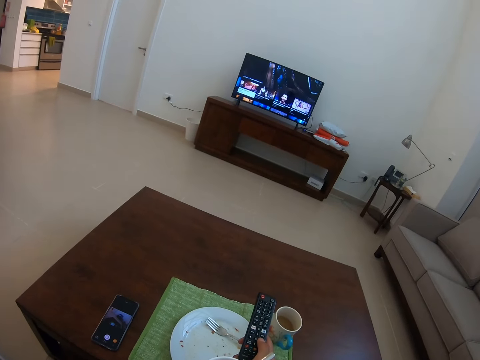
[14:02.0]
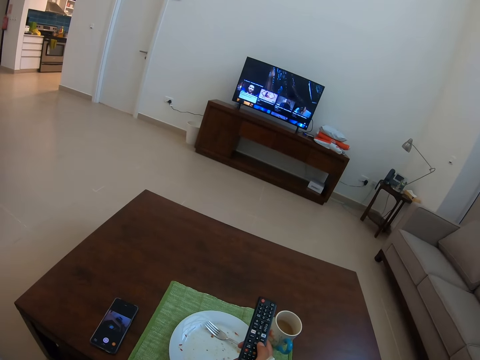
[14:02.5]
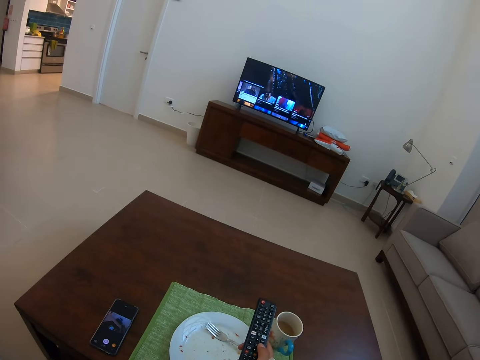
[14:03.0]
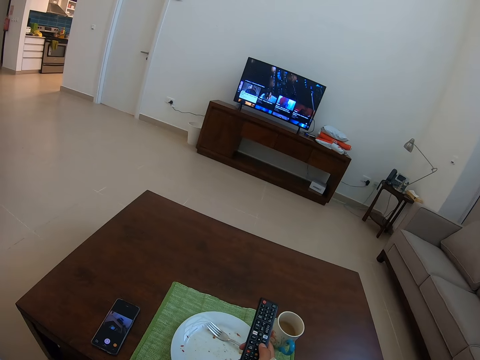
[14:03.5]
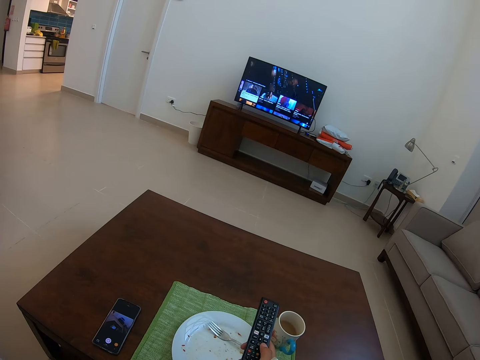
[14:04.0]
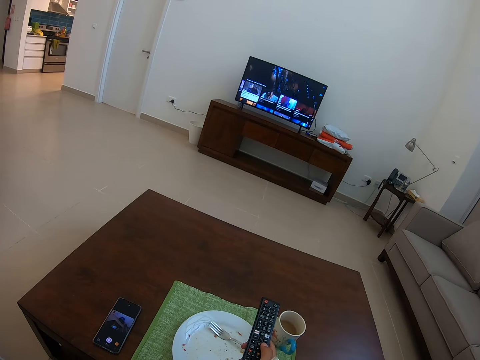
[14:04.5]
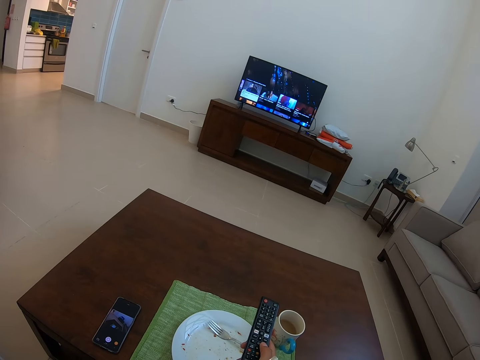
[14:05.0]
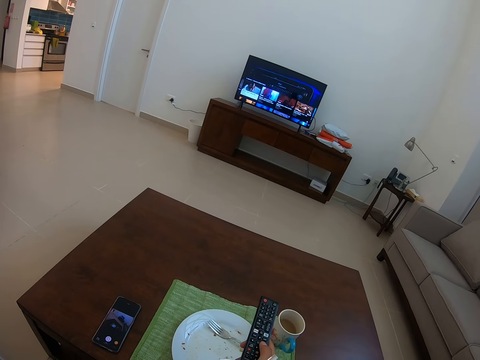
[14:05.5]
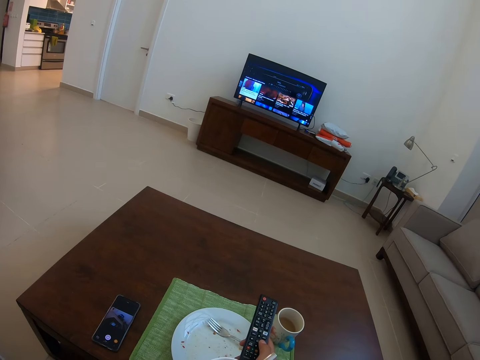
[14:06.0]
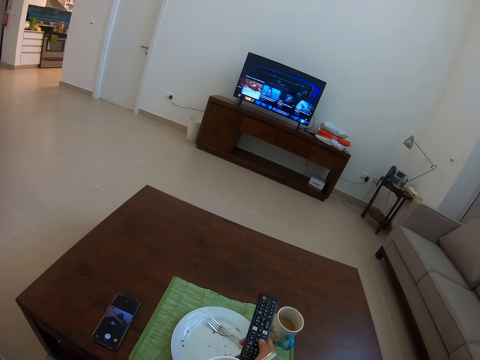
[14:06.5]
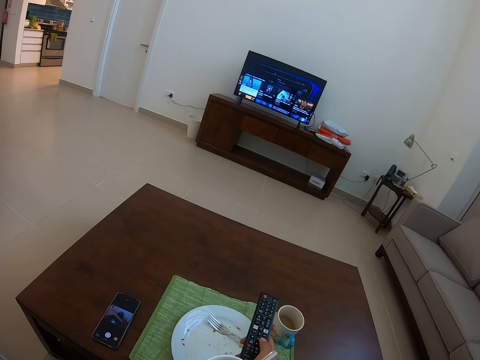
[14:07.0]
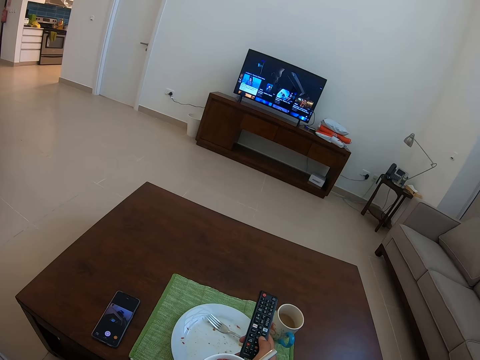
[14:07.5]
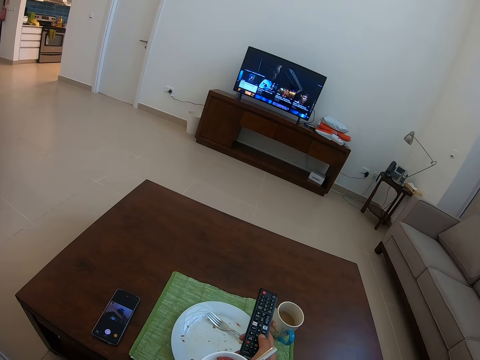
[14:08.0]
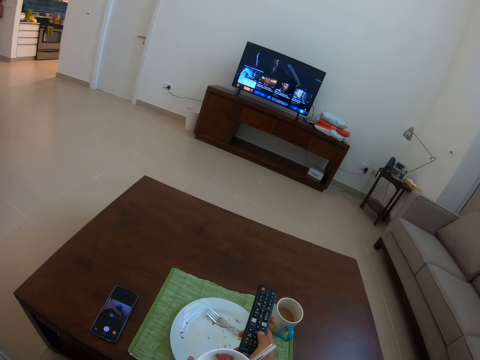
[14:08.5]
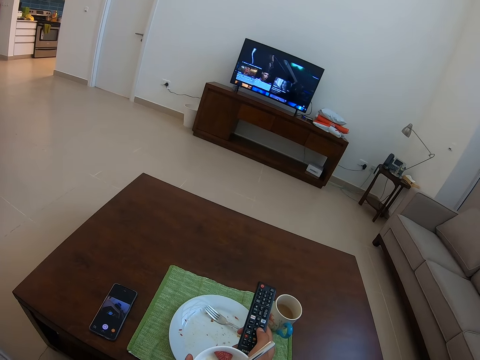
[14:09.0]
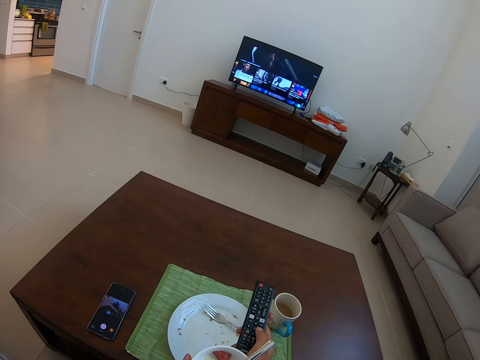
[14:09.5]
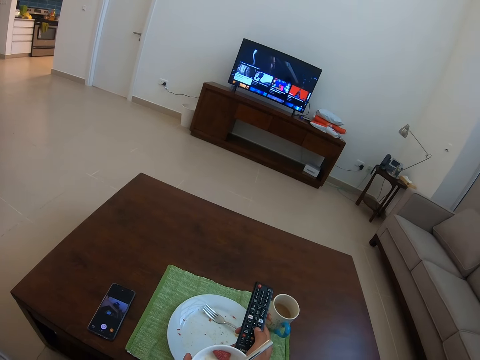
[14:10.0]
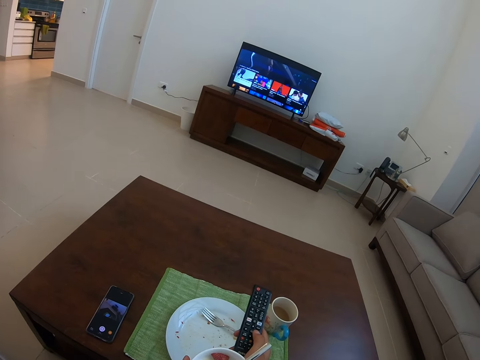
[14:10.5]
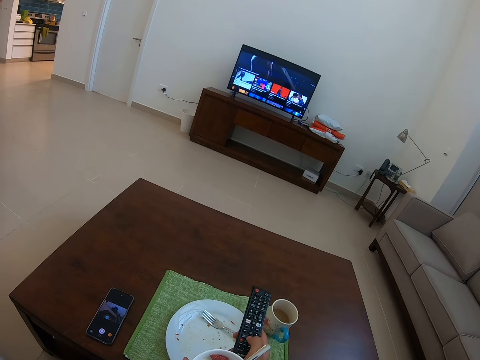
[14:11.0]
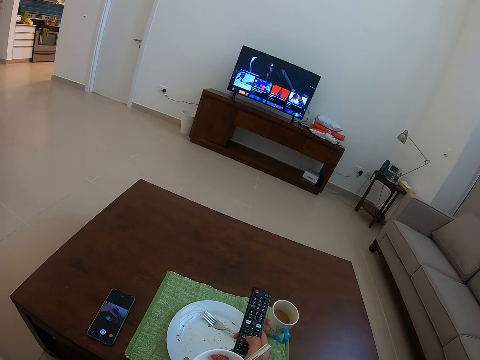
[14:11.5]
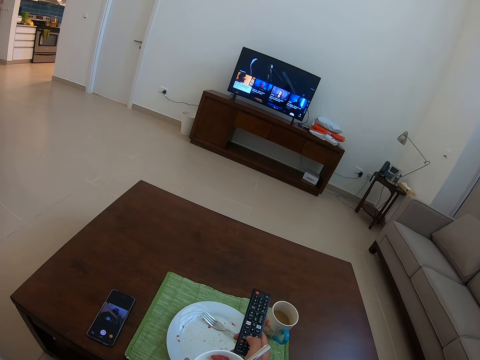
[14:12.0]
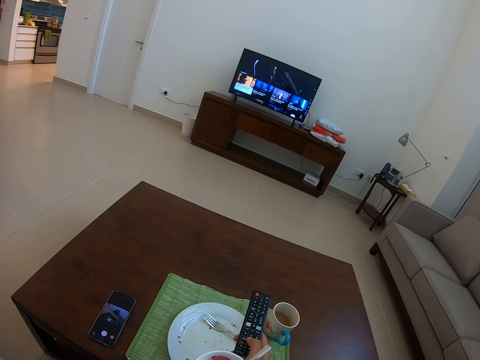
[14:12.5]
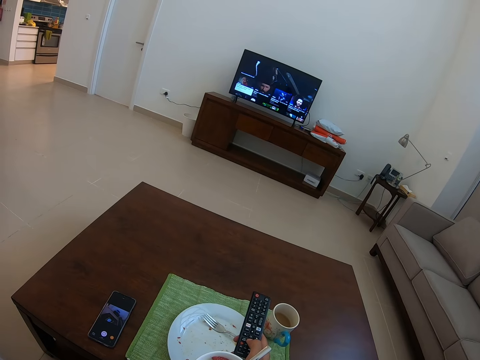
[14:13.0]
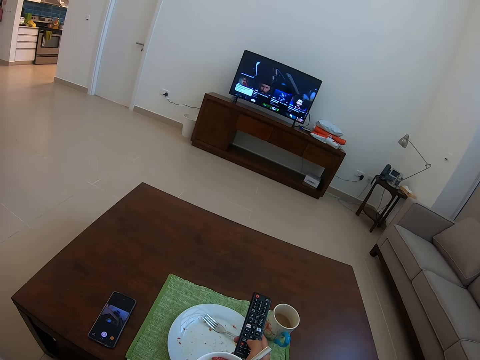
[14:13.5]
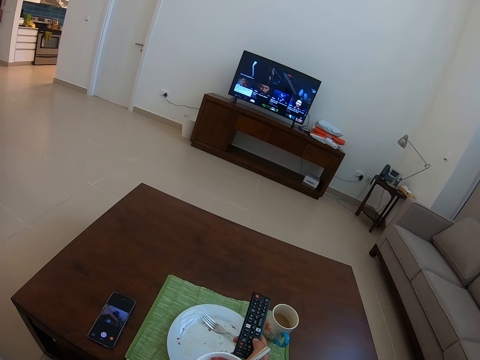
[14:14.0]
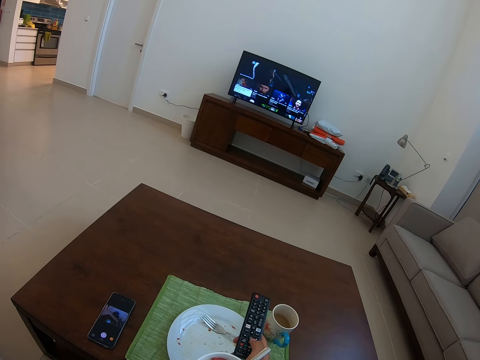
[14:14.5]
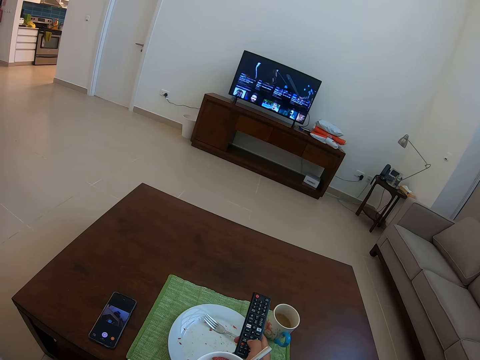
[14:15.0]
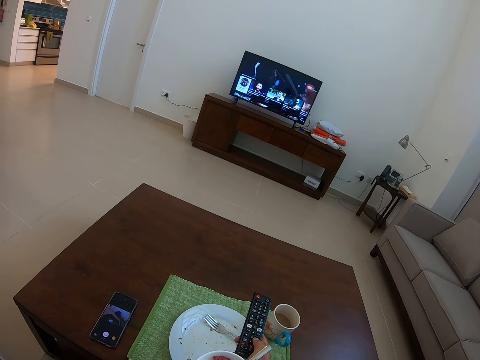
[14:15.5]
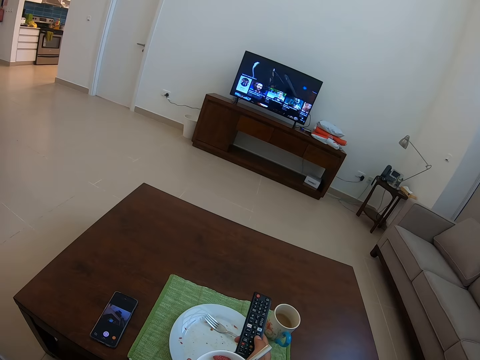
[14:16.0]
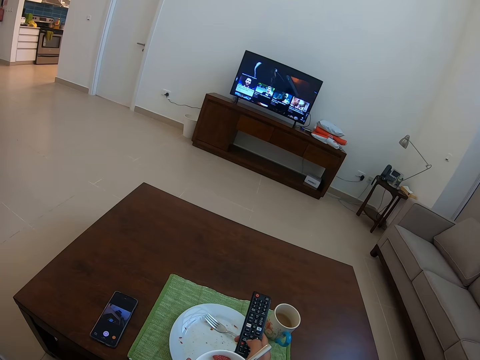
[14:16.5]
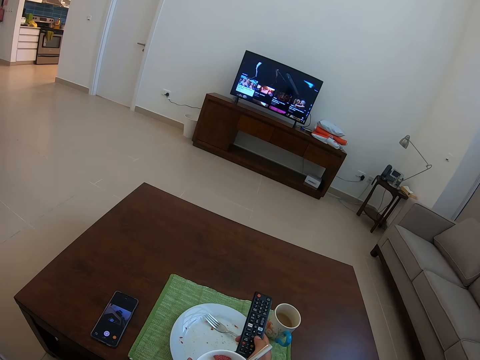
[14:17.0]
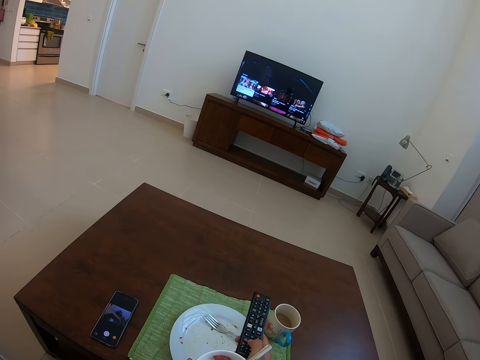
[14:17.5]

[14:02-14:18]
The camera wearer scrolls the remote control. They do so repeatedly.

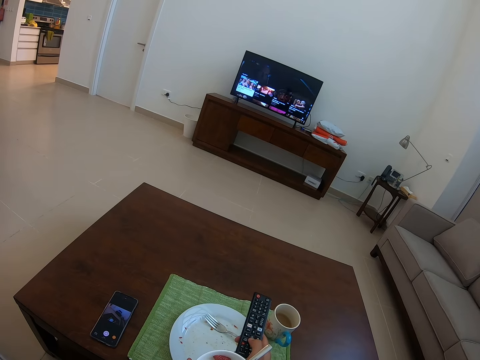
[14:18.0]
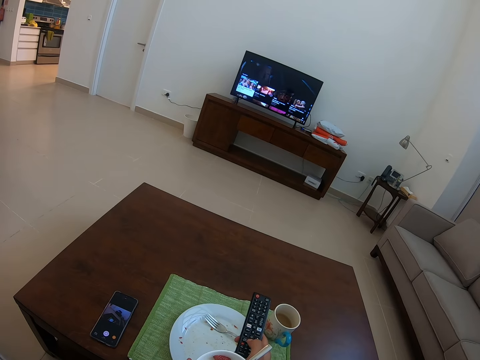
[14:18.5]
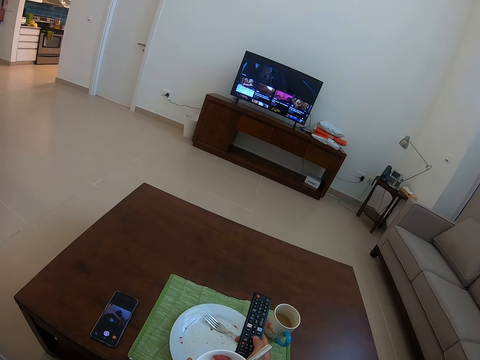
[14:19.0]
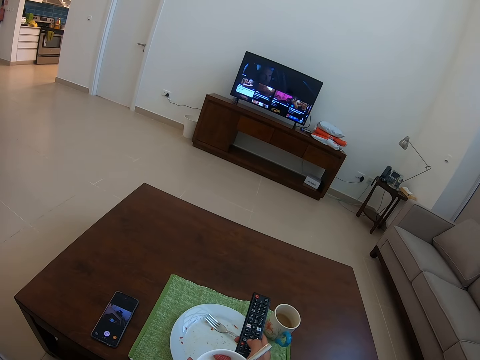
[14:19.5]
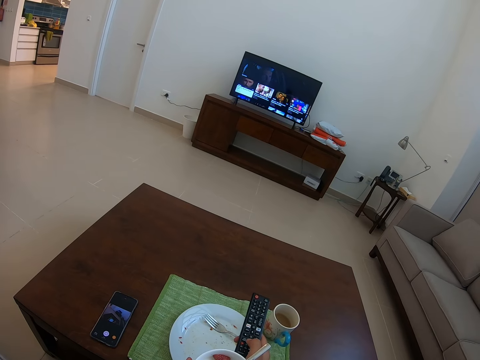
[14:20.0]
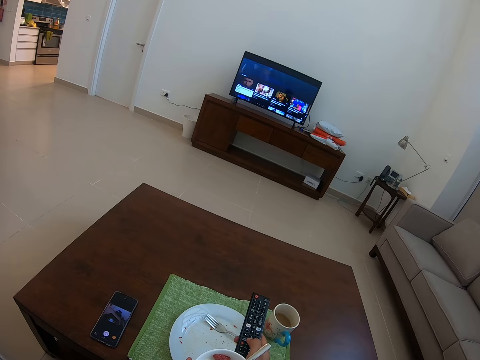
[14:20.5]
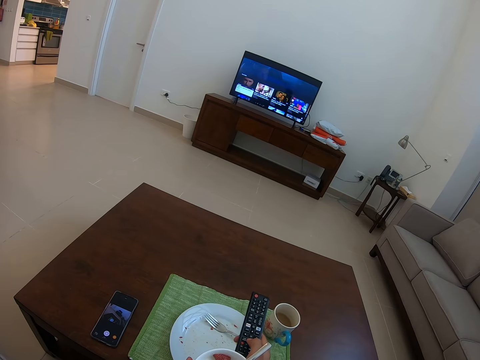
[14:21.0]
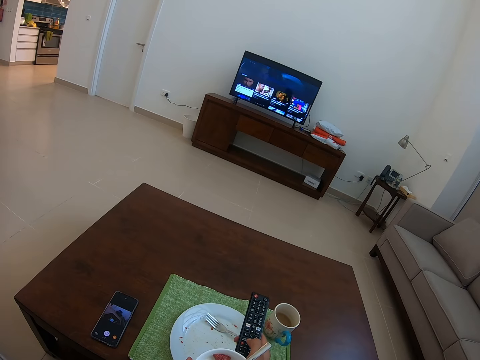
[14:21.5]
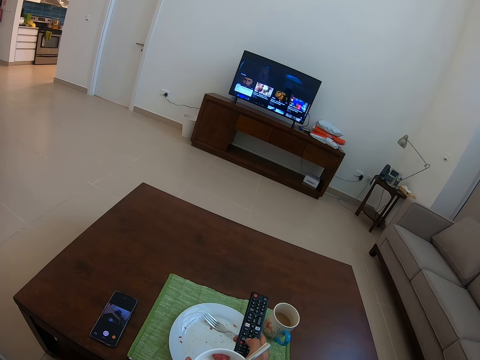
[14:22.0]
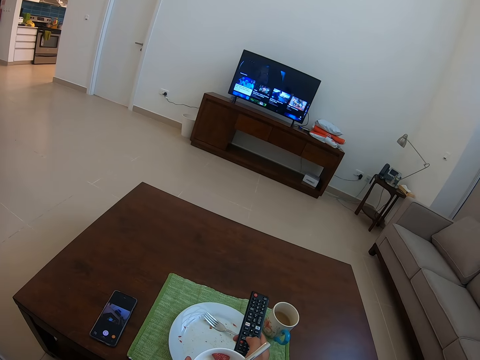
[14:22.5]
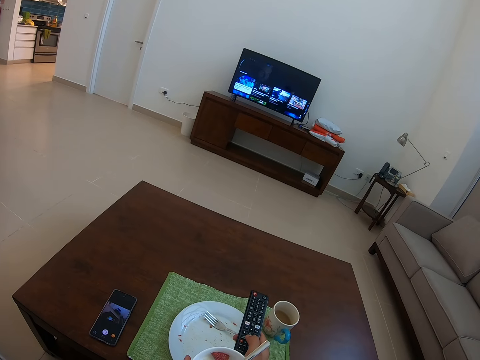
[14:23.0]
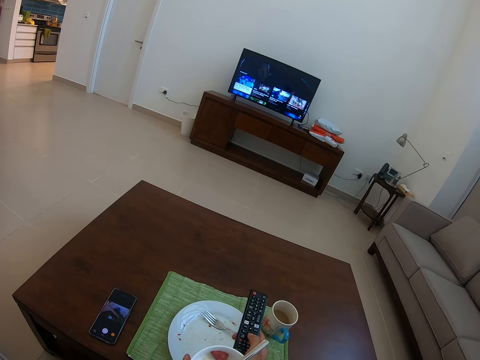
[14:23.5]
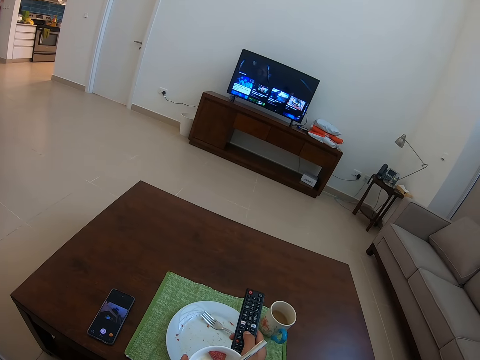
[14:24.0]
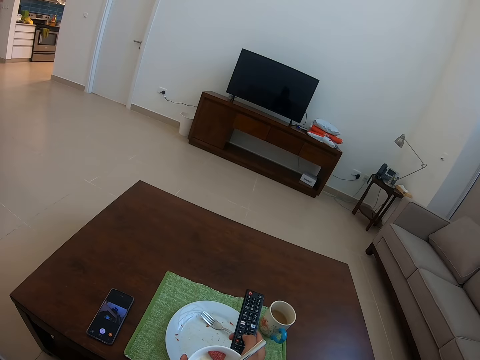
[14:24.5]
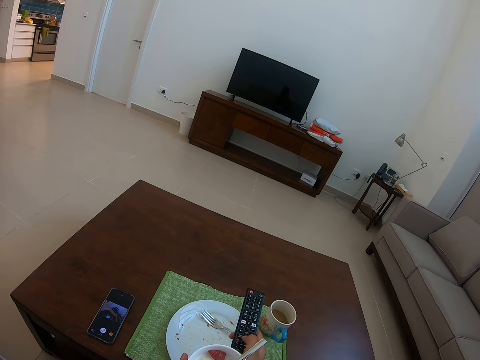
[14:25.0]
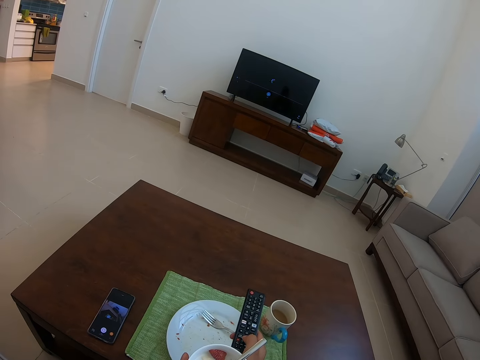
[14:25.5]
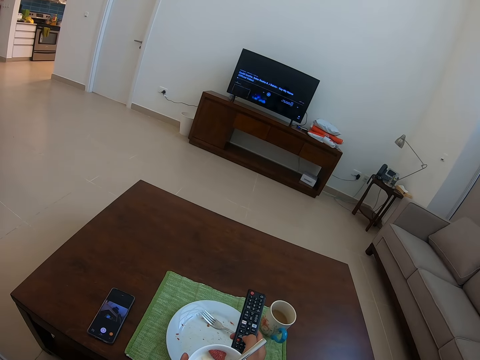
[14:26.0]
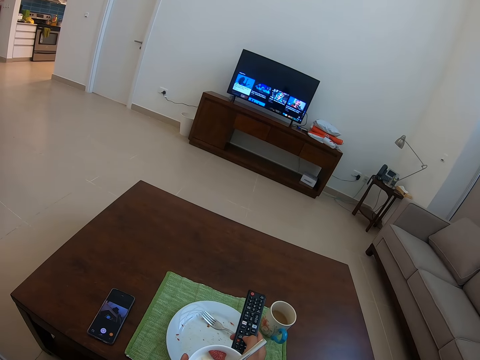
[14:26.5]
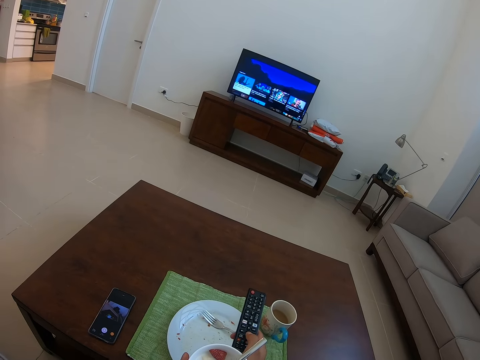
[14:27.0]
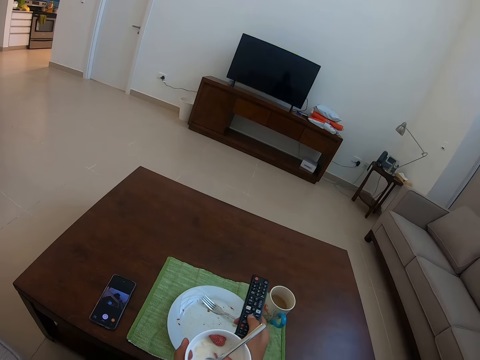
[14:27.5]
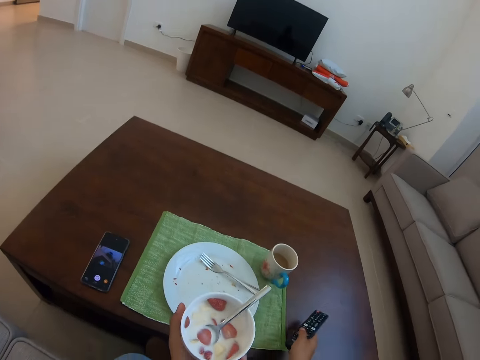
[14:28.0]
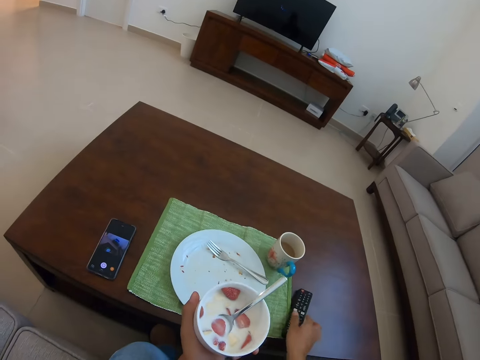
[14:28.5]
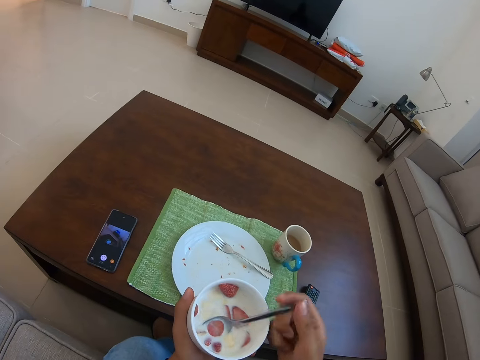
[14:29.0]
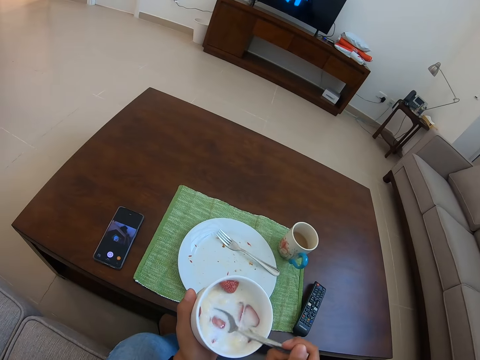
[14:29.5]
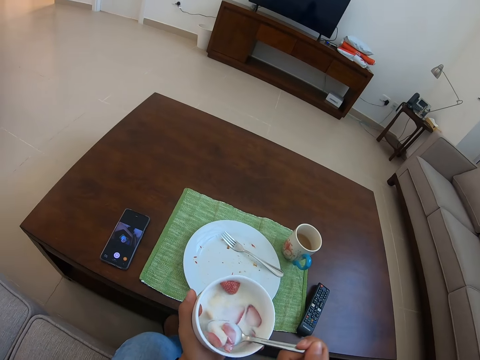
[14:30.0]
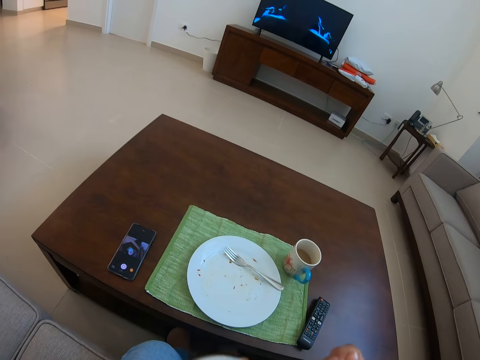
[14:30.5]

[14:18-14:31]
The camera wearer scrolls the remote control. They do so repeatedly. They place the remote control on the table. They mix a bowl of strawberry milk with a spoon.
